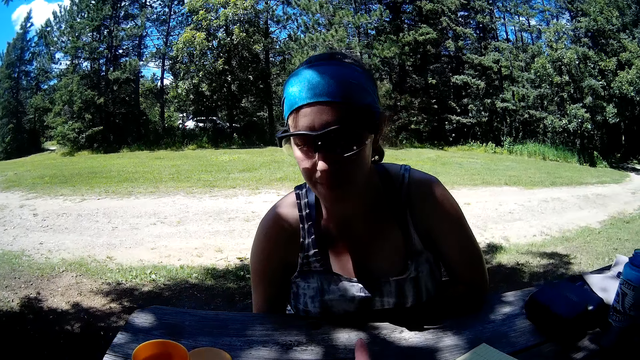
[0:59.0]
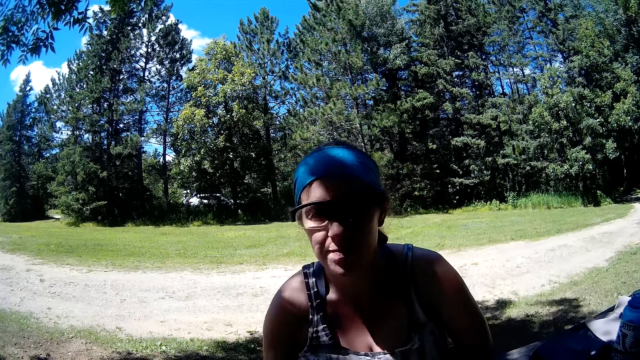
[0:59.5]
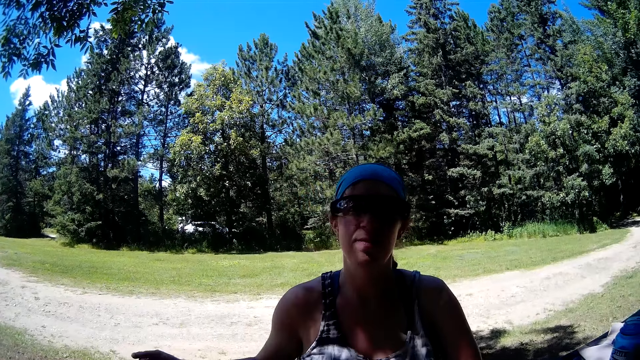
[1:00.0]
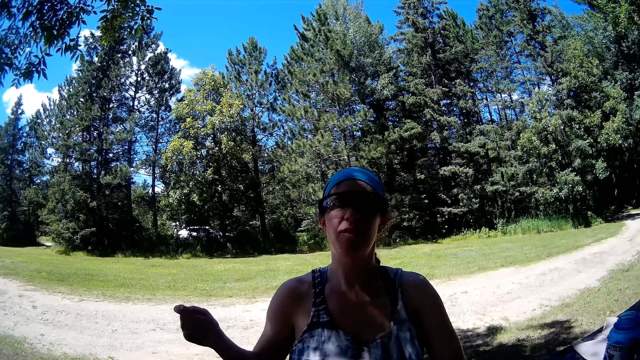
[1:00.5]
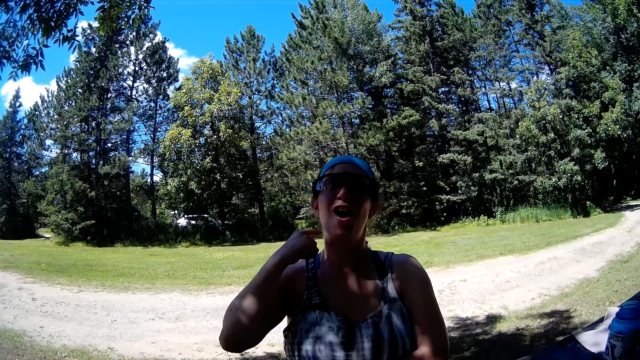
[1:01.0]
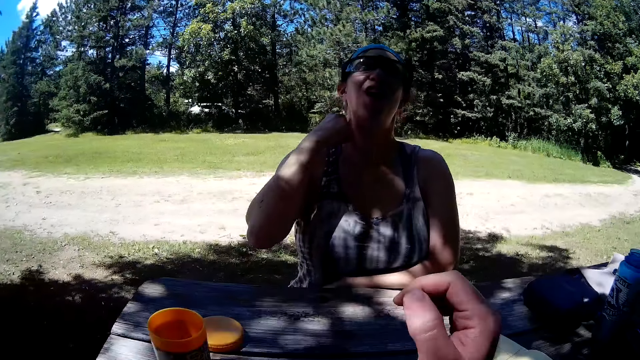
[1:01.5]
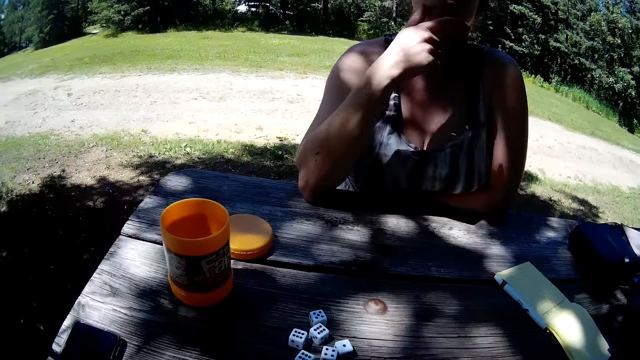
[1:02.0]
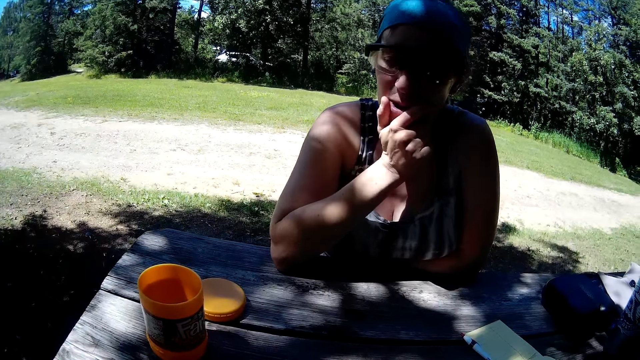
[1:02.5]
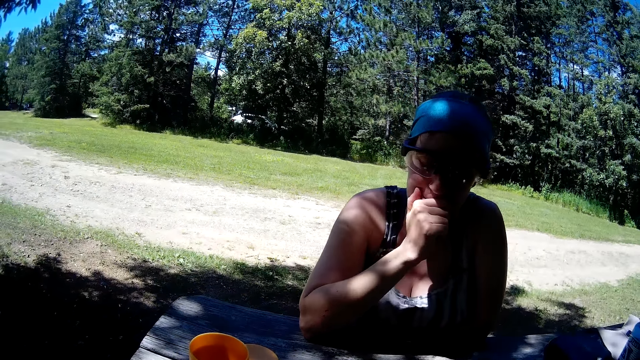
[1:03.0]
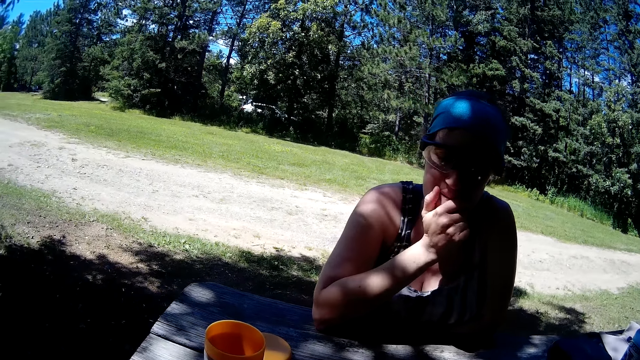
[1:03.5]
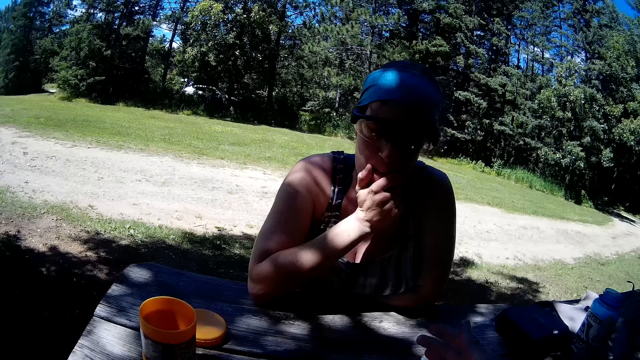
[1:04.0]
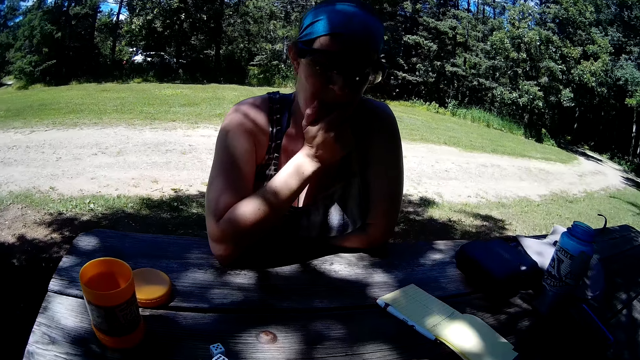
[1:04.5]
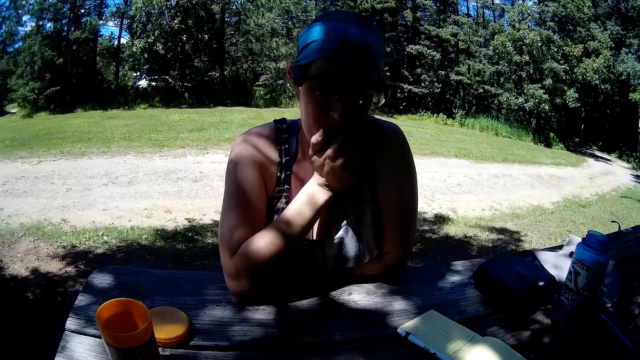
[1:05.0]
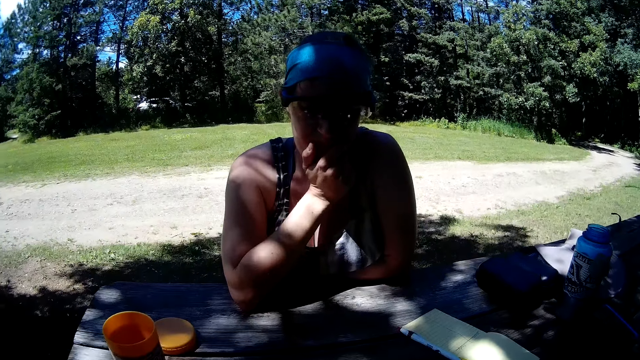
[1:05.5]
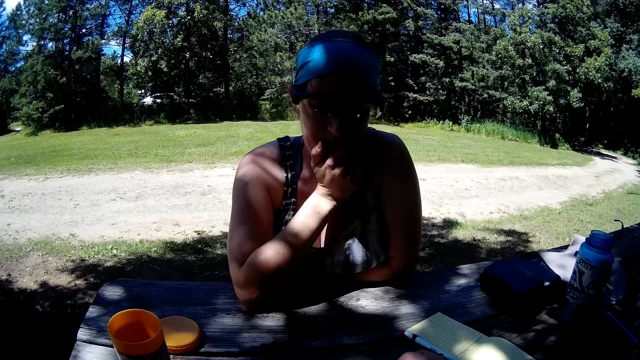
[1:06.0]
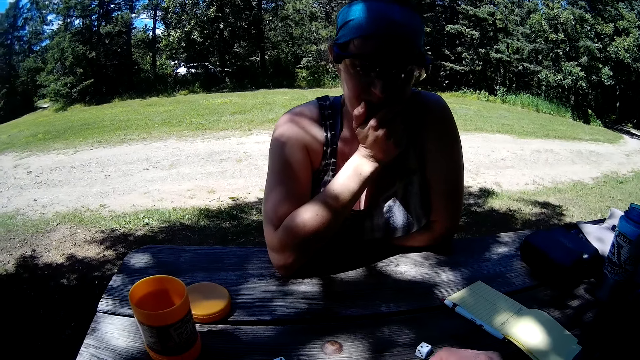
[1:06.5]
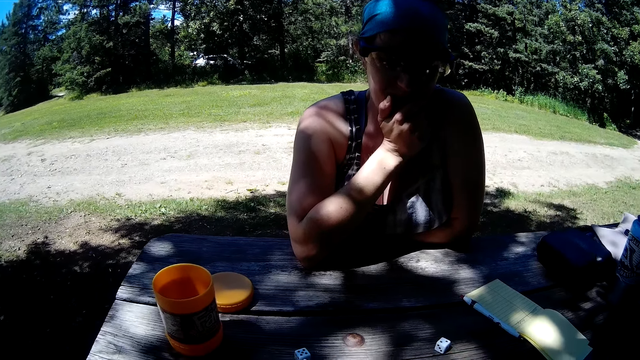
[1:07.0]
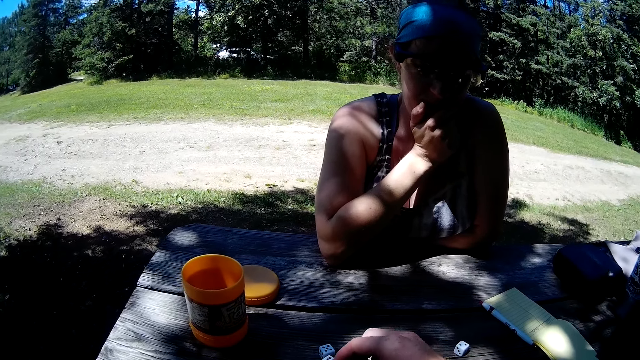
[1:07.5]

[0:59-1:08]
The woman puts her hand on her neck and then on her chin.

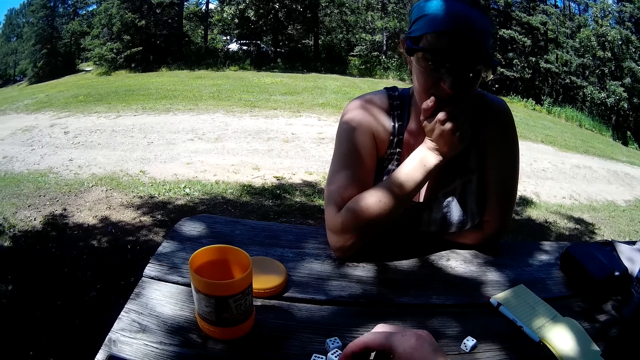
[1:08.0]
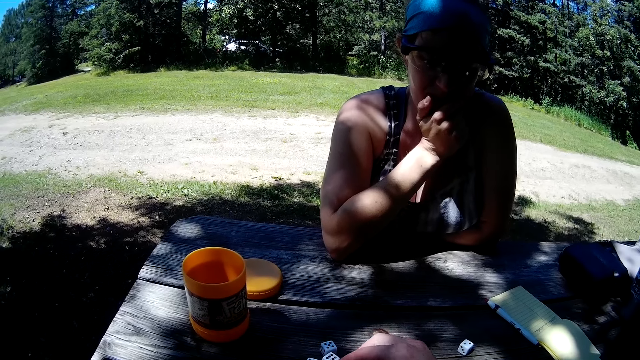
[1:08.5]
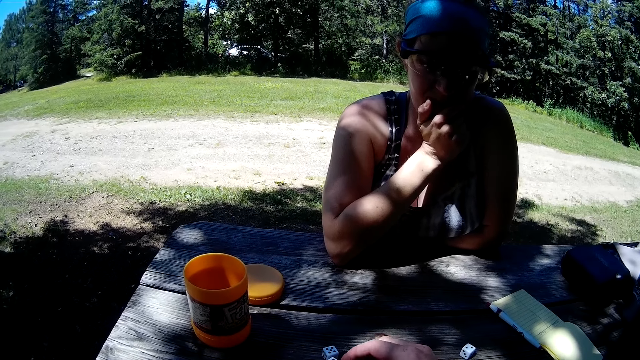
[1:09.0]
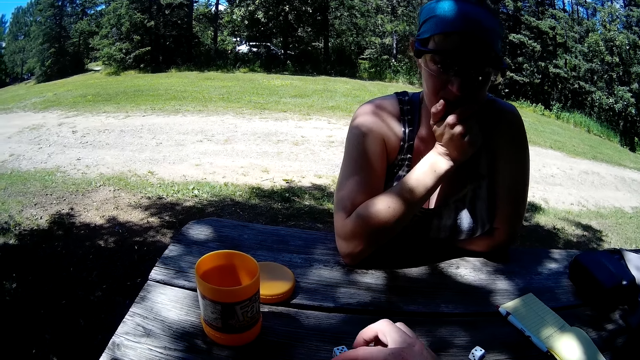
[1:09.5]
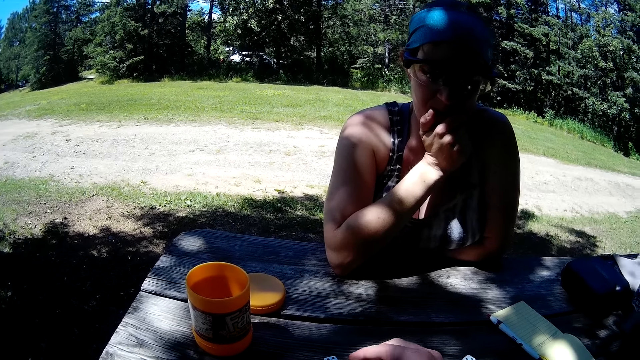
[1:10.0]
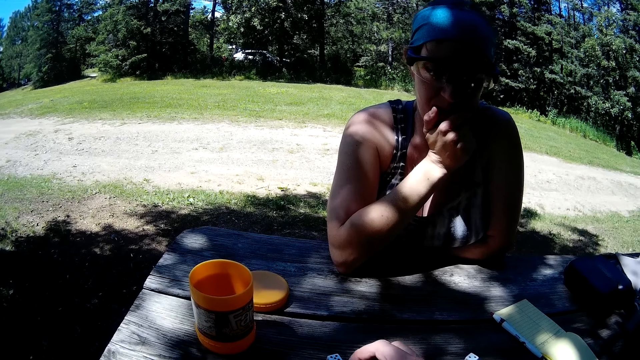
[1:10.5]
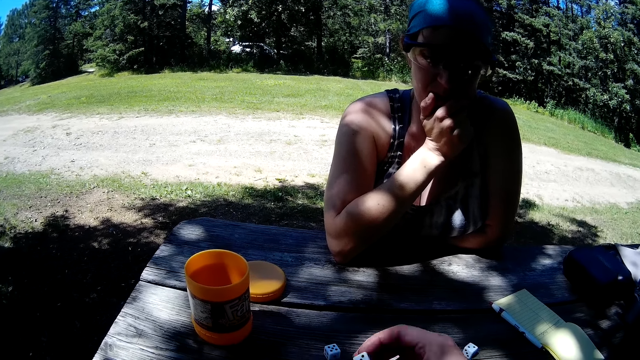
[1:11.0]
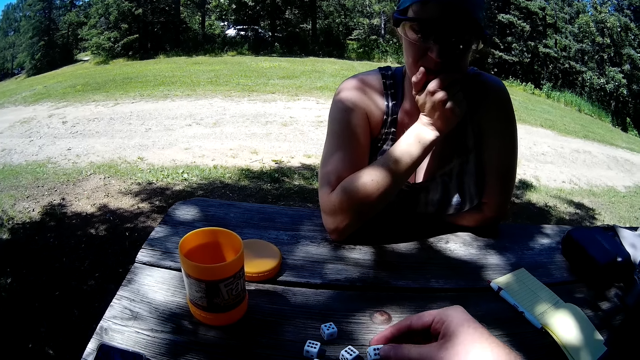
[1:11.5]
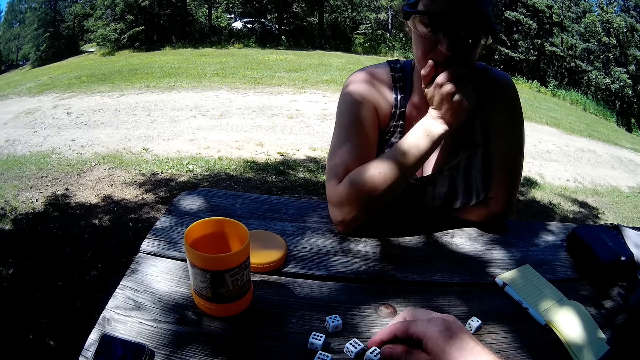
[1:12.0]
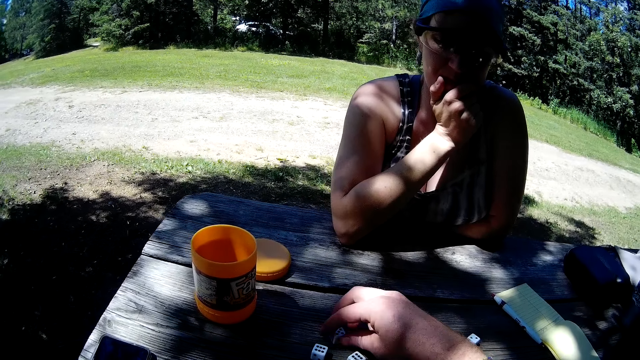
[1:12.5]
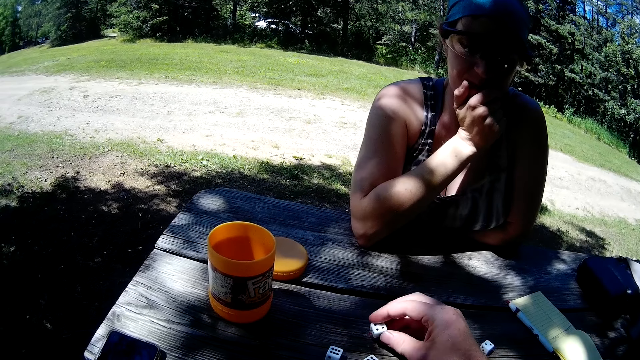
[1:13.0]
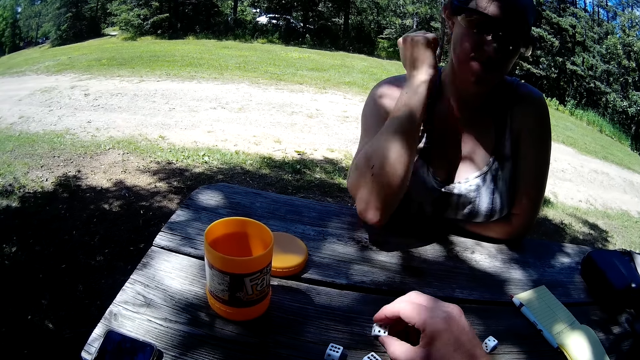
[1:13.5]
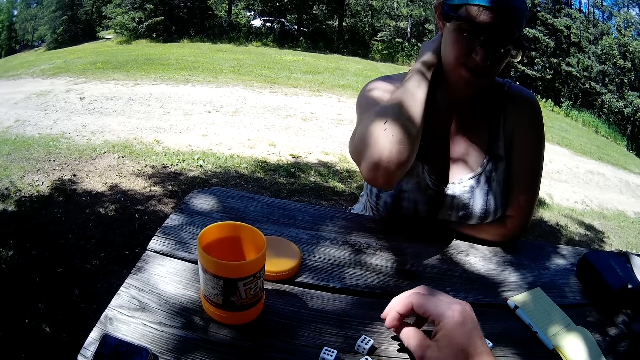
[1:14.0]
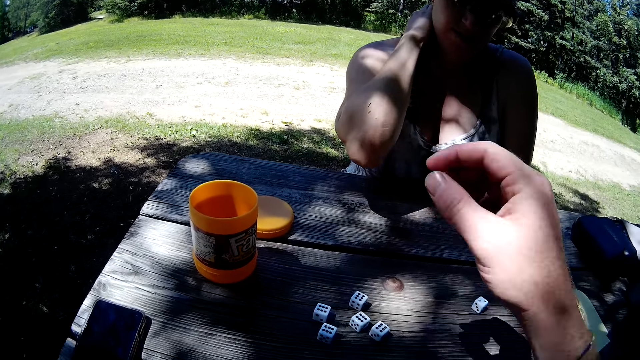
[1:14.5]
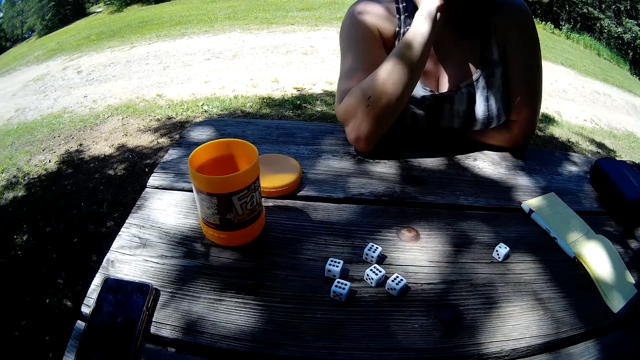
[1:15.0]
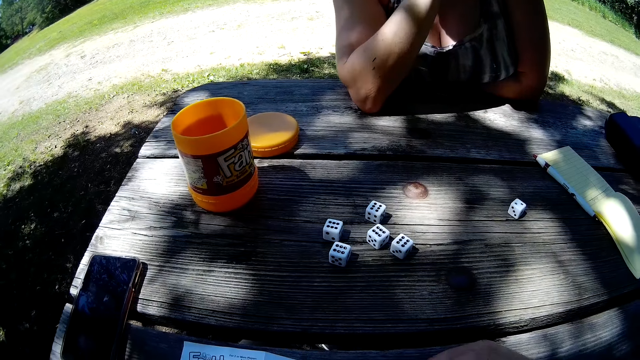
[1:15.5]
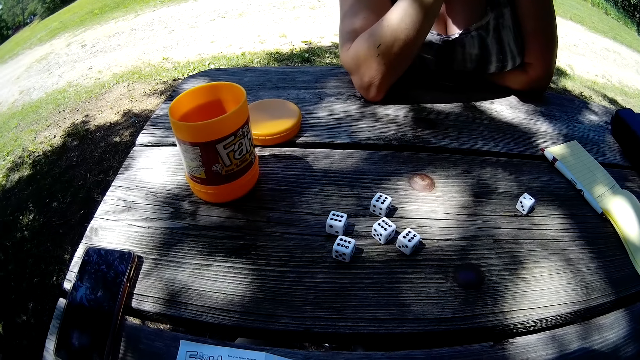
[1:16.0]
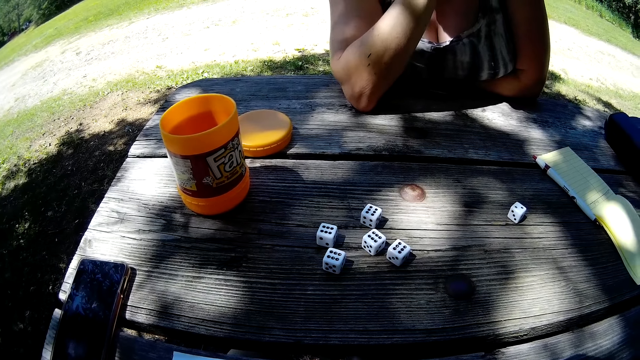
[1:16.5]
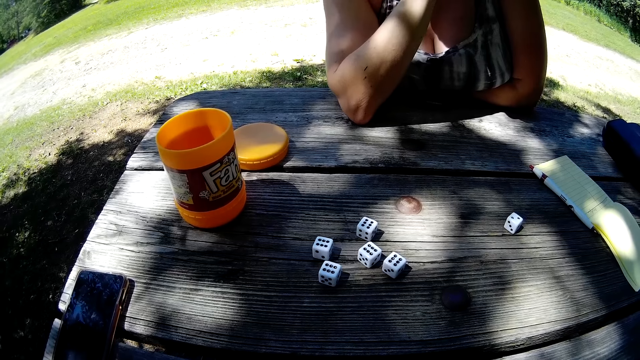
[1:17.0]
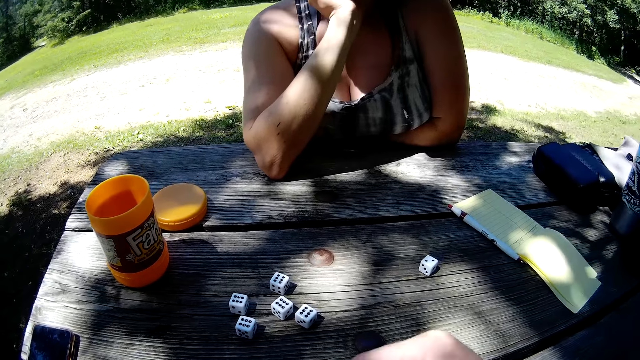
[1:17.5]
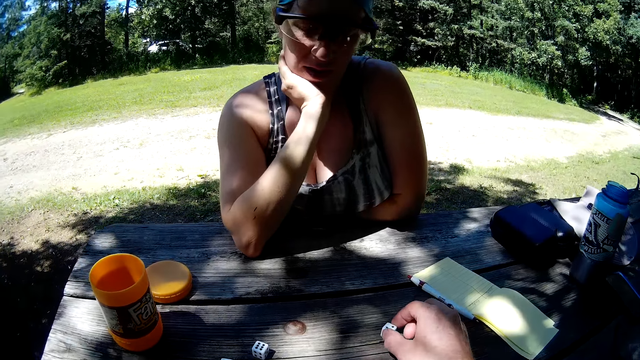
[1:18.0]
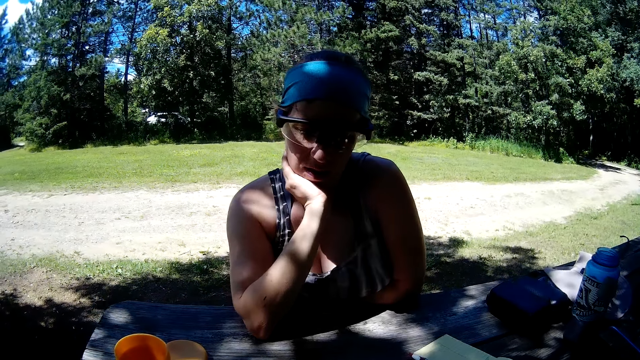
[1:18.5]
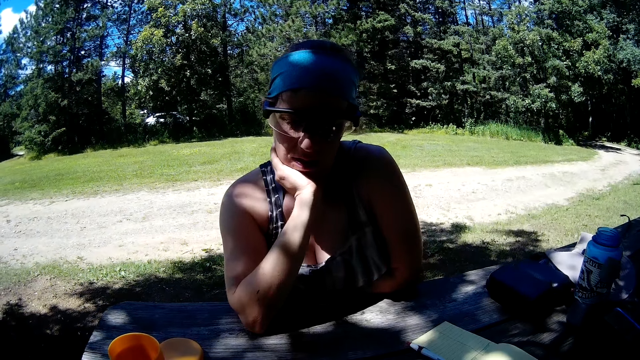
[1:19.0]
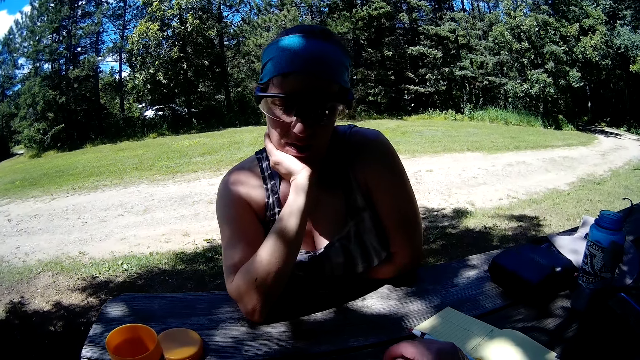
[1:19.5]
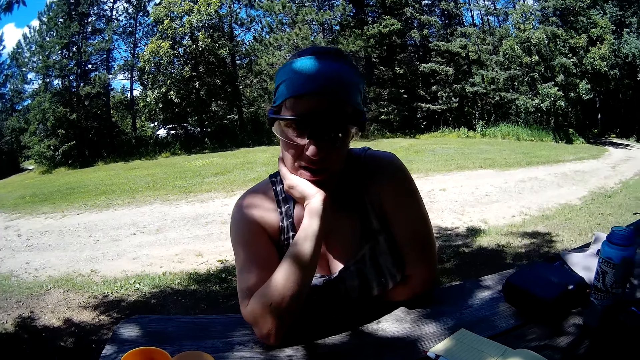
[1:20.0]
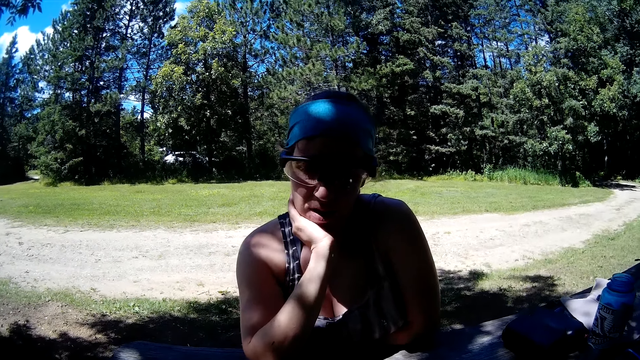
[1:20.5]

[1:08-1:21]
The camera wearer holds a dice. They move the dice on the table. They hold the dice. They pick up a dice on the table. They hold the dice.
